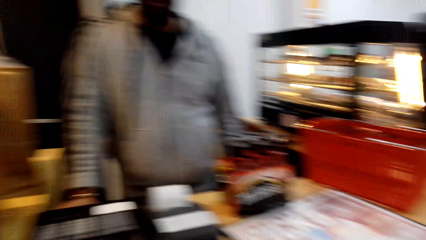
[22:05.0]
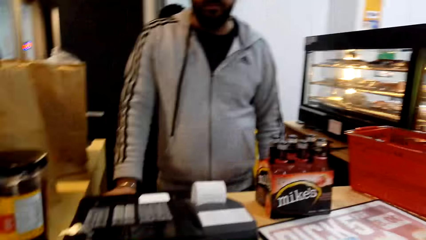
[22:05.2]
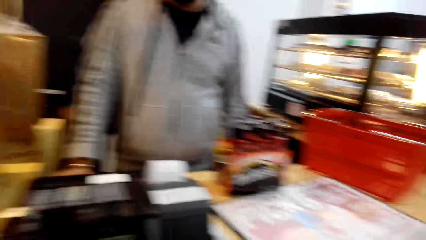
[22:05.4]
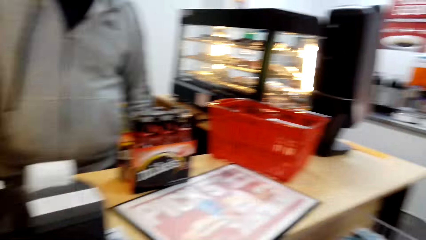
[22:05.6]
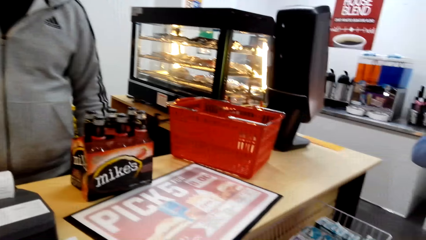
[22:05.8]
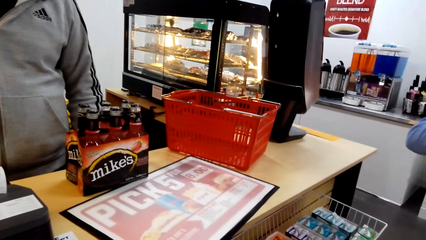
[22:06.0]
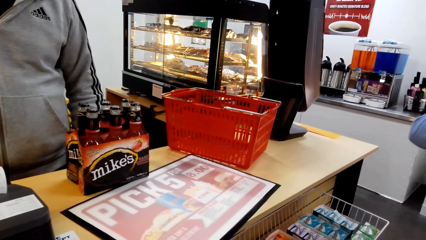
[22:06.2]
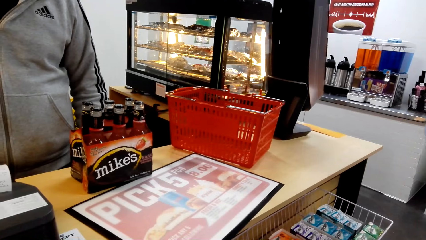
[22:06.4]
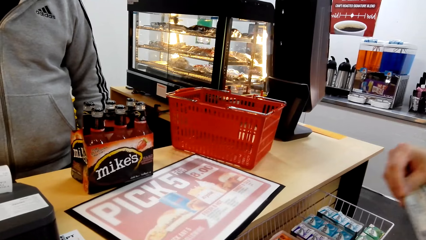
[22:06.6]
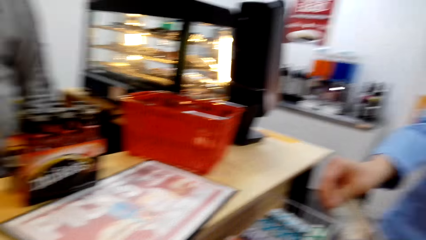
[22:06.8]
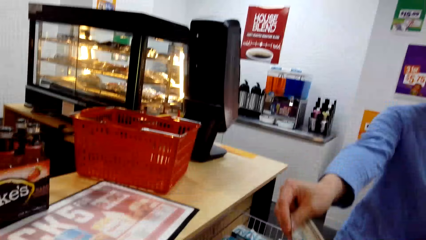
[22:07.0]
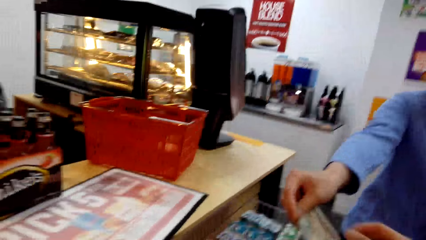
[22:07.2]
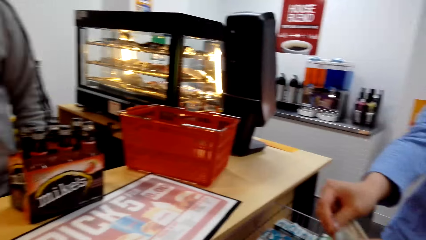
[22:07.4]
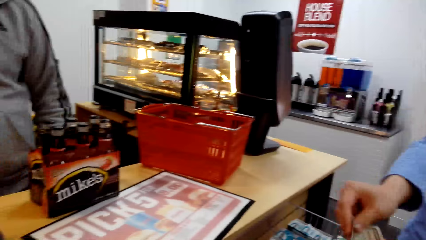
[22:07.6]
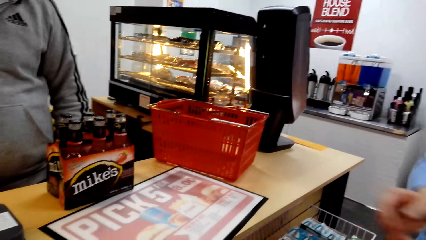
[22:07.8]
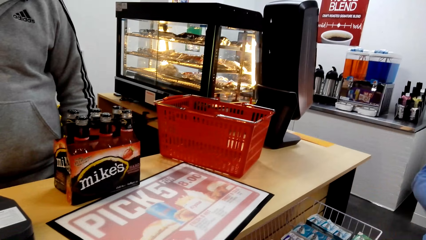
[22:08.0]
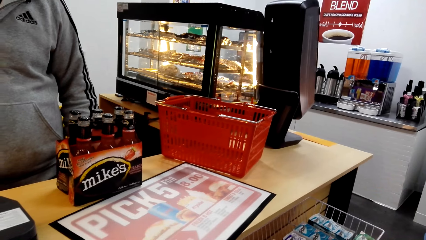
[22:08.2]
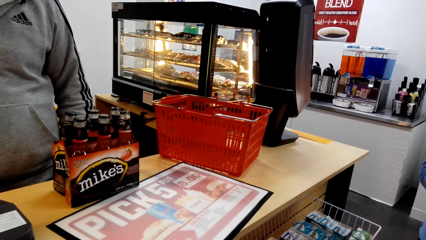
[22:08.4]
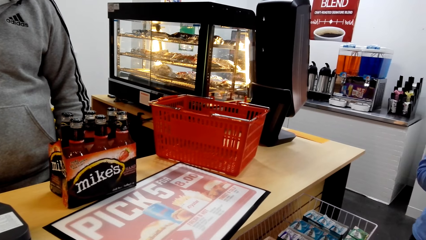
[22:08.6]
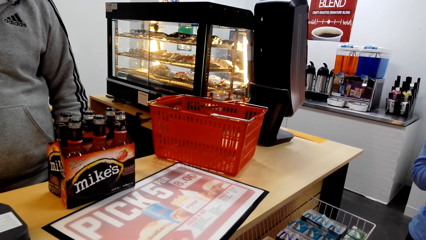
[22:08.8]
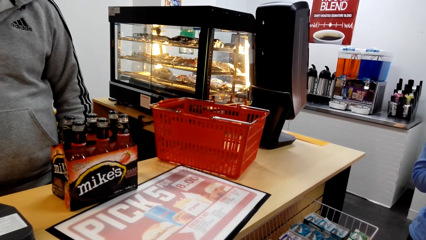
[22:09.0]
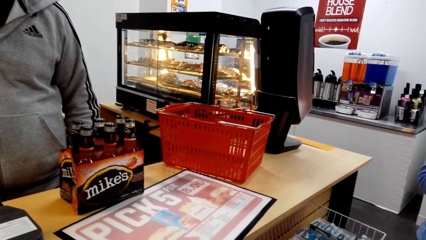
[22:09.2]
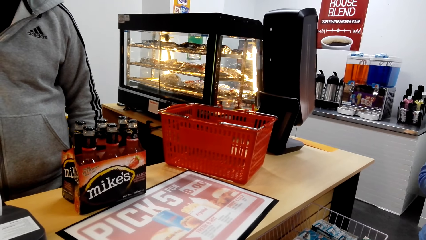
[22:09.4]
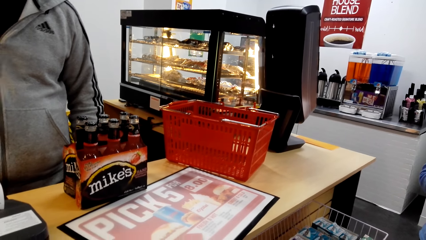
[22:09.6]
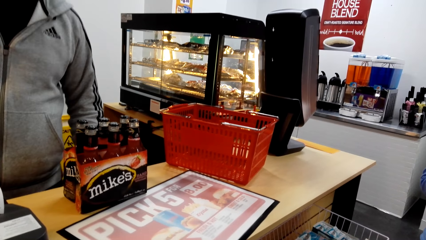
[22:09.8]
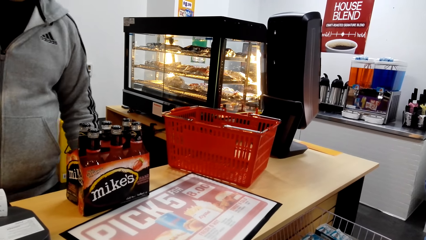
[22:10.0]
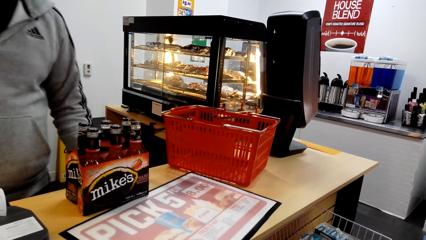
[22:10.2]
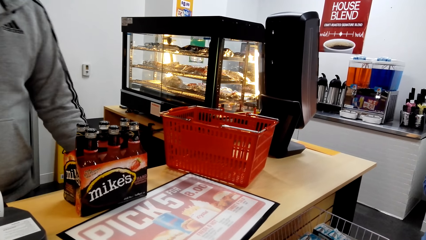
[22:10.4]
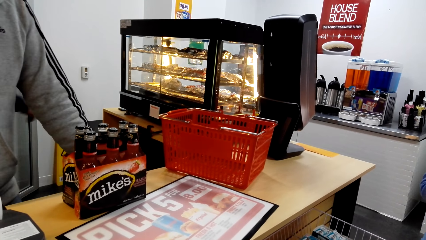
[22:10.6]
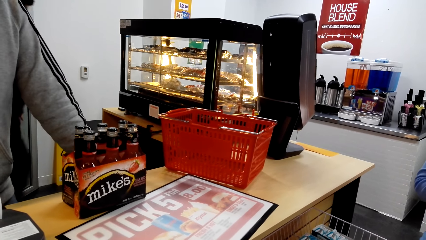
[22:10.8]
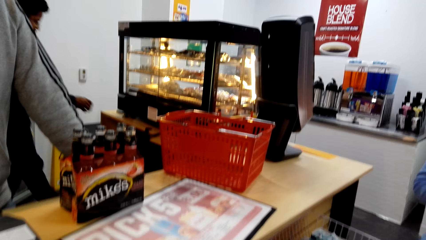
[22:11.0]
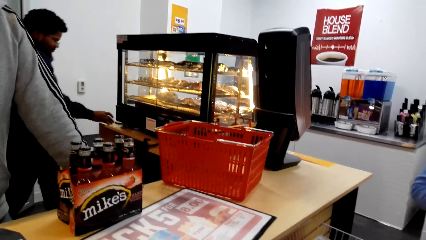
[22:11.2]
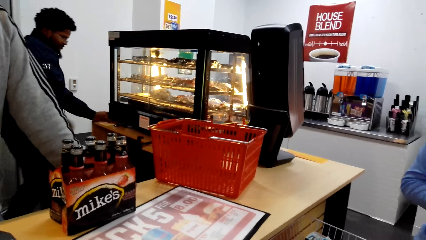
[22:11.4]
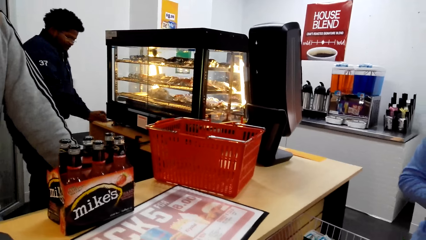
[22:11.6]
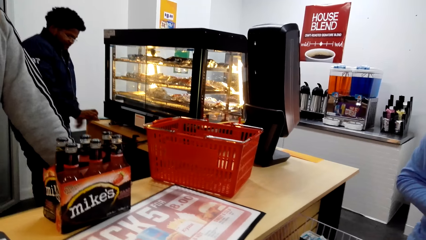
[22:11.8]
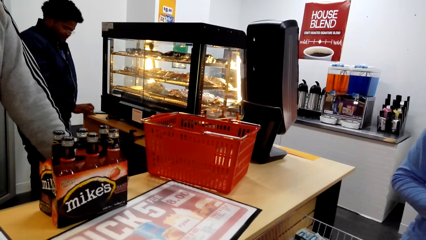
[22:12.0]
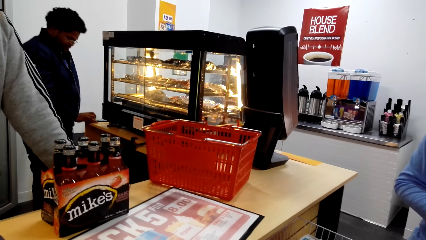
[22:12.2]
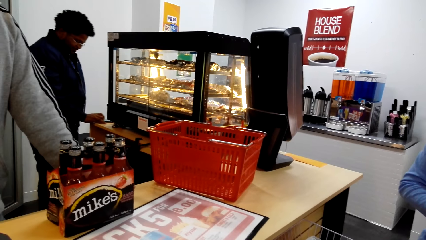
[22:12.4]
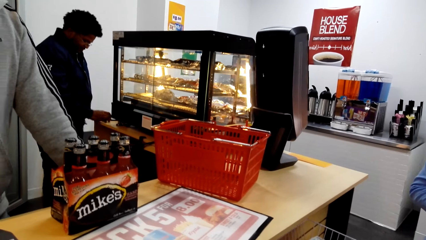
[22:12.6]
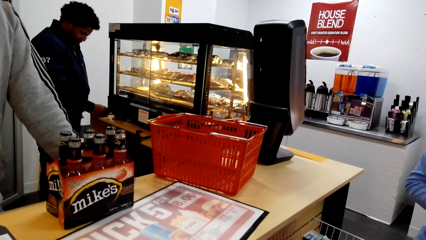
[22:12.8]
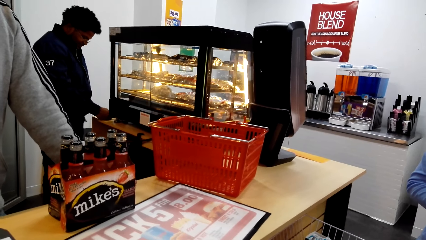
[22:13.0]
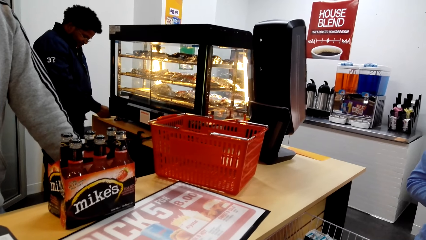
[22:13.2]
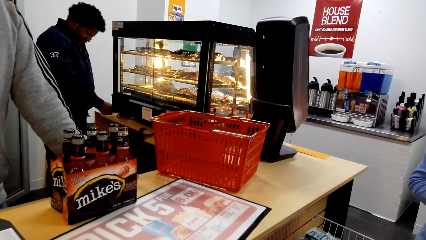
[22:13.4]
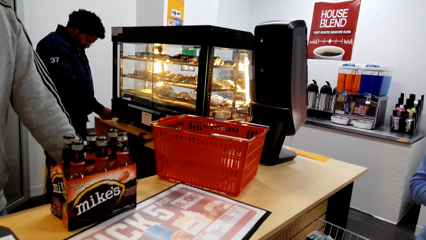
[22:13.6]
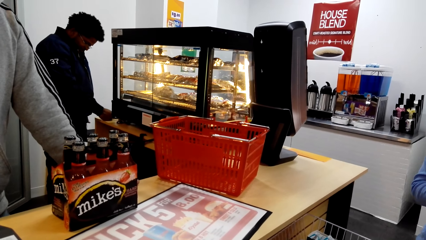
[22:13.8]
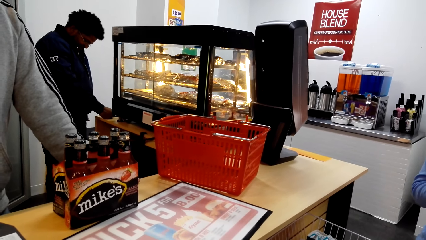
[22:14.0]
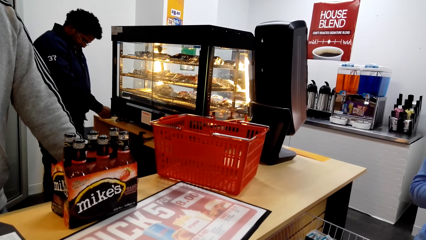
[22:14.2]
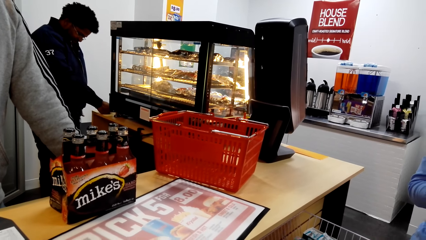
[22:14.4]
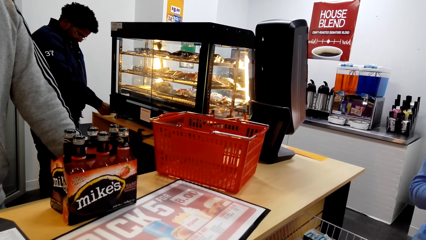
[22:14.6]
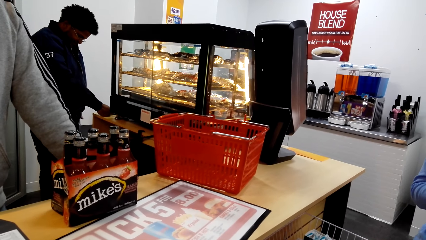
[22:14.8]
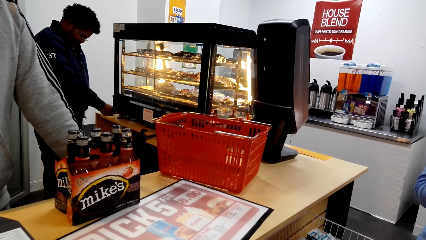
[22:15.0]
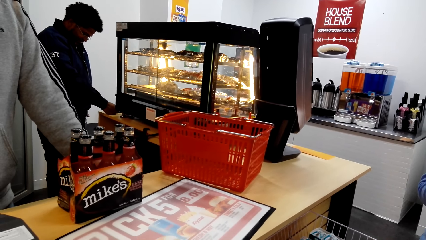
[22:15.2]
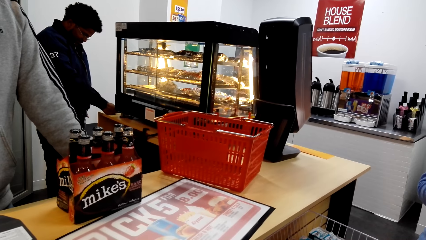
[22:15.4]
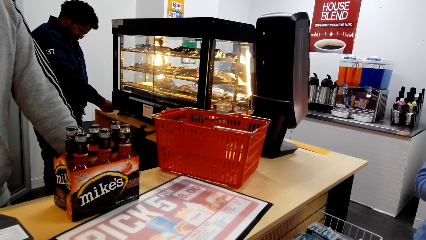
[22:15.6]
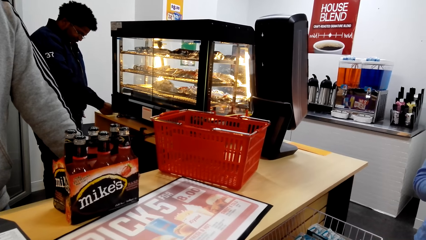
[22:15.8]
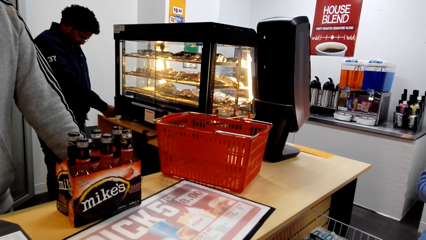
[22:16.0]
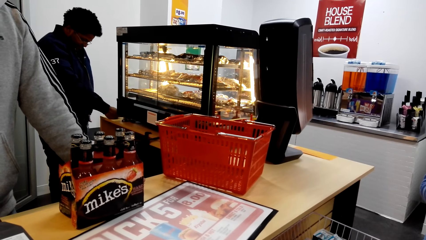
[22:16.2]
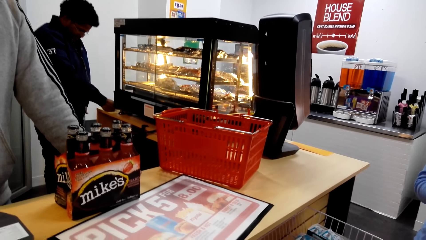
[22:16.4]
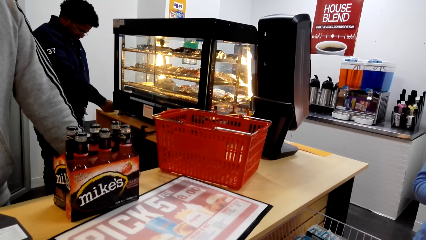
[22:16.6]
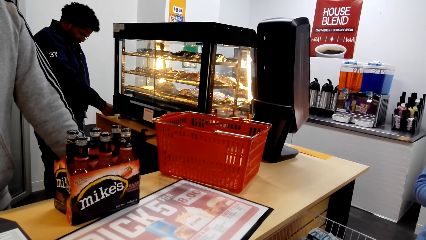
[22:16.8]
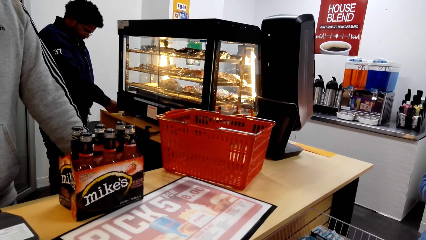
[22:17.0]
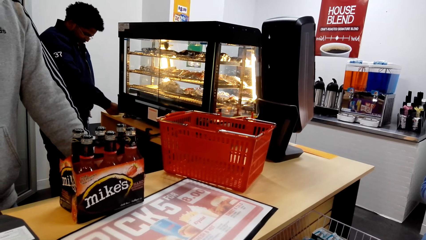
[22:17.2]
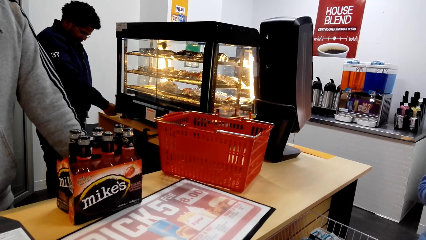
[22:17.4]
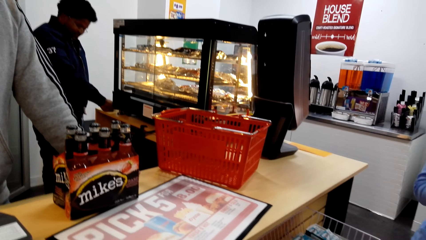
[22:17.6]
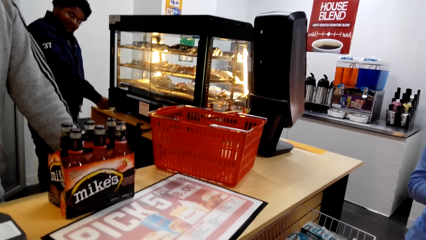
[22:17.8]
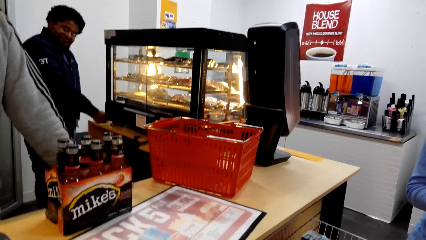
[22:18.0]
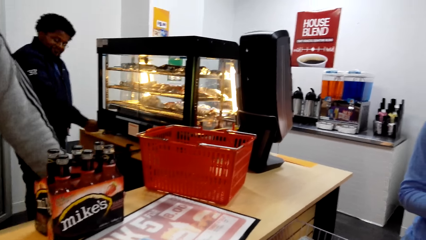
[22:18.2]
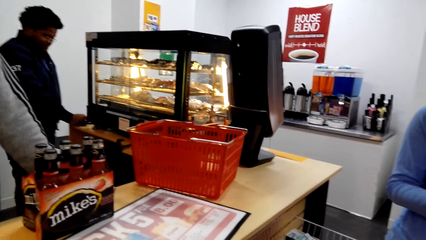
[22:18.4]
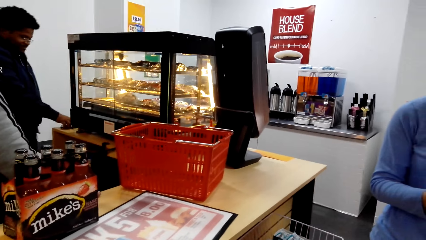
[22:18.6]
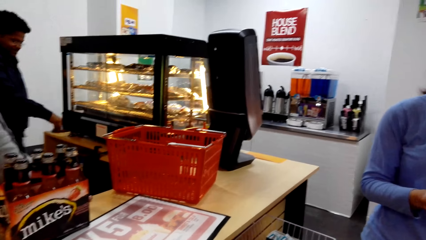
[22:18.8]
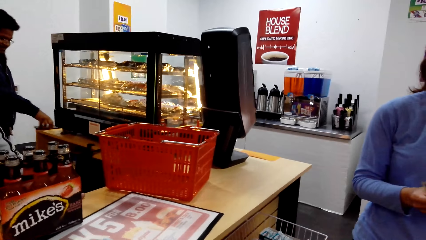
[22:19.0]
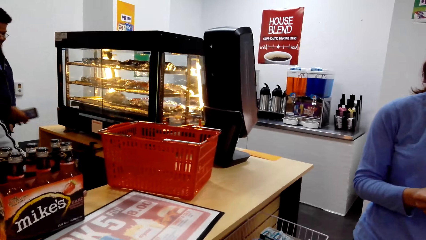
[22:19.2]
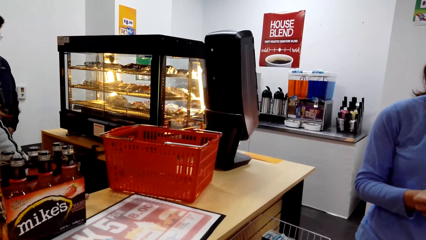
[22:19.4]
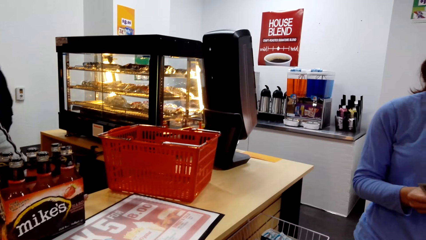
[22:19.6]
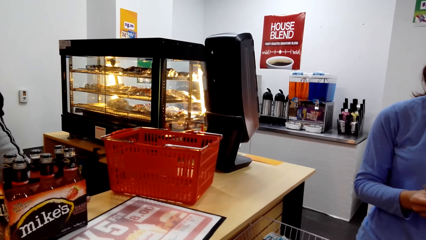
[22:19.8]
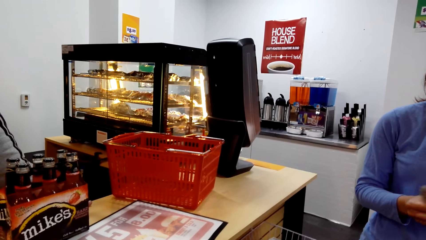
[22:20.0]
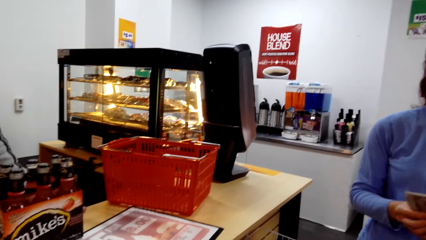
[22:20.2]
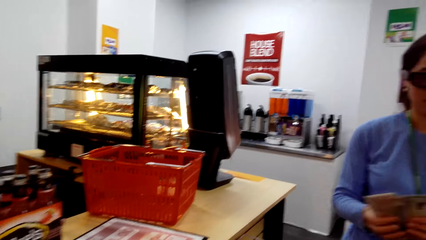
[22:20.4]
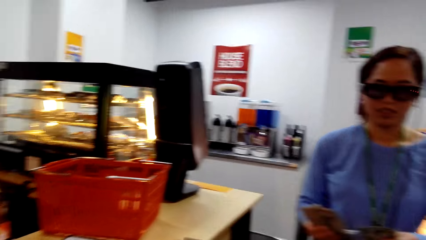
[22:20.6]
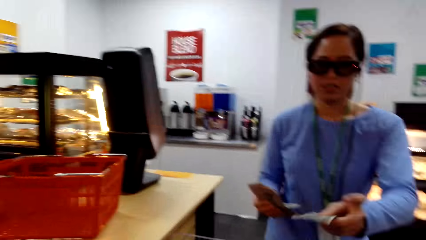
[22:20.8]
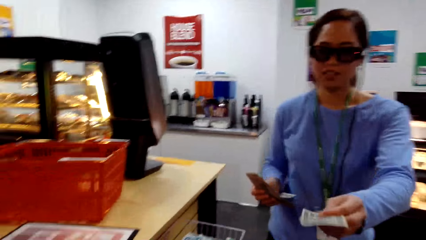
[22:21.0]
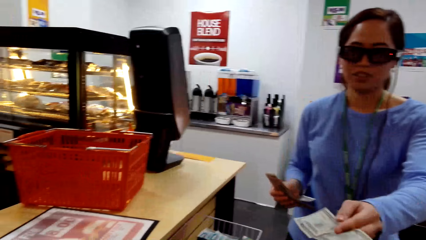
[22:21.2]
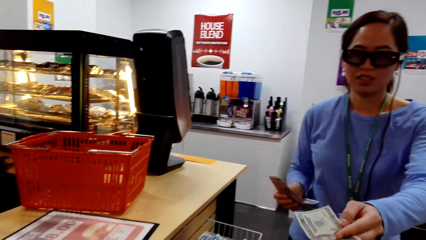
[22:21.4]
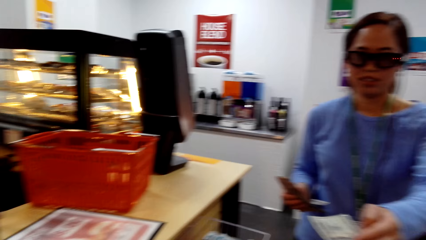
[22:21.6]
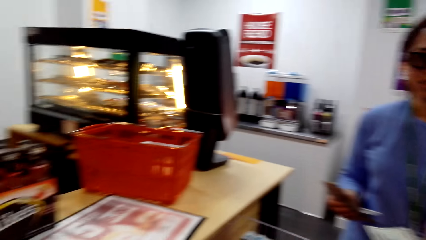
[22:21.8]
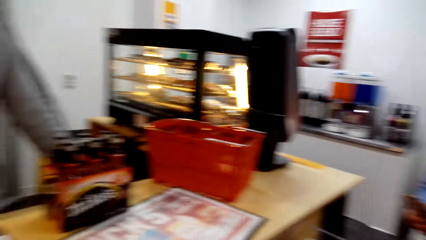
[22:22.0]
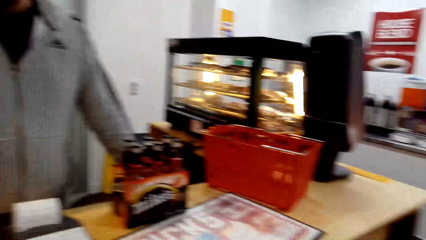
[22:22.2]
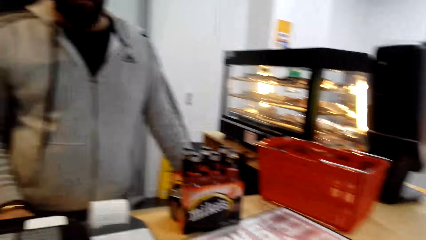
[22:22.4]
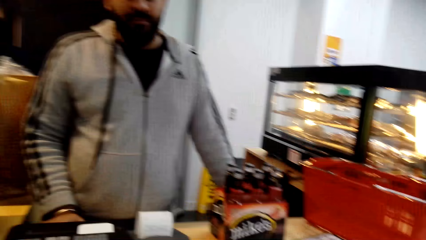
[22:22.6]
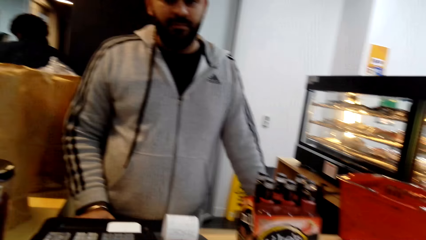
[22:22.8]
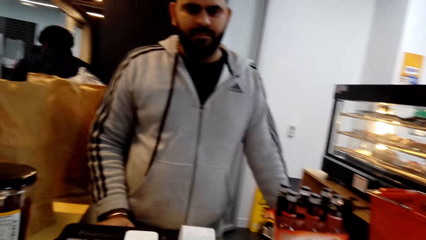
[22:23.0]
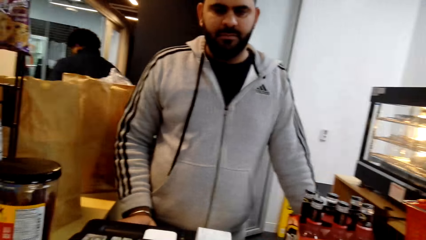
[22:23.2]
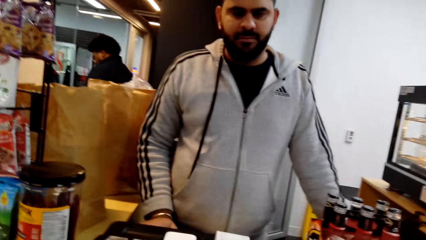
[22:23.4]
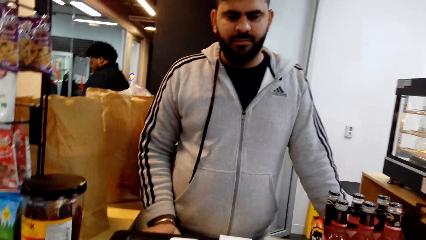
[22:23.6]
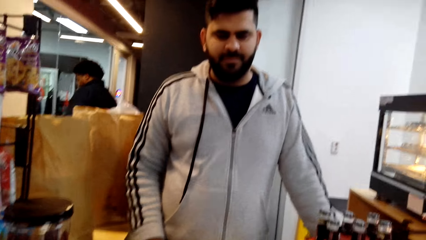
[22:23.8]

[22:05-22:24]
The other person gives the camera wearer money. The first person talks to the camera wearer and the other person. The other person gives the camera wearer money.
